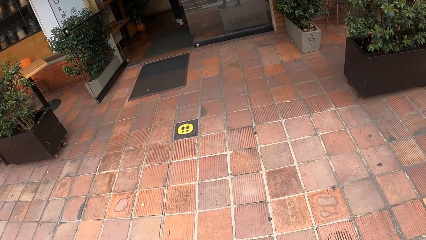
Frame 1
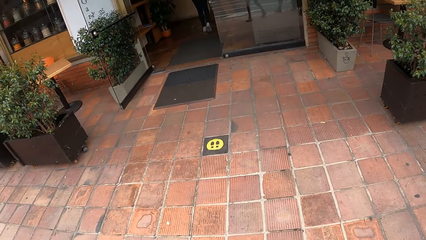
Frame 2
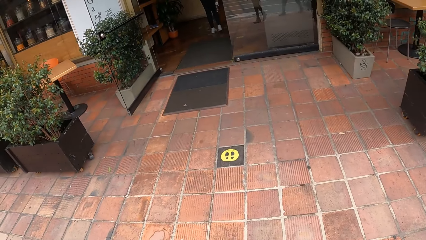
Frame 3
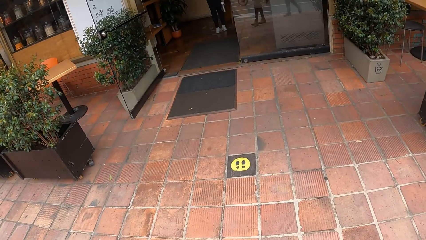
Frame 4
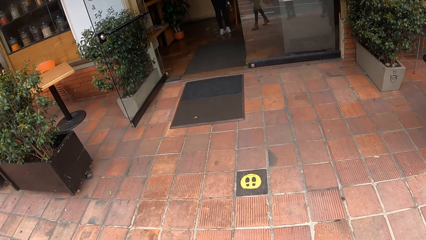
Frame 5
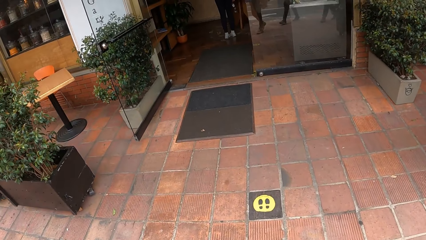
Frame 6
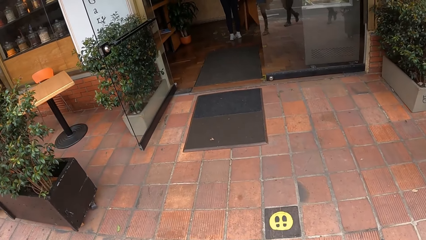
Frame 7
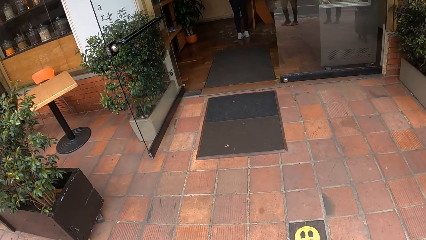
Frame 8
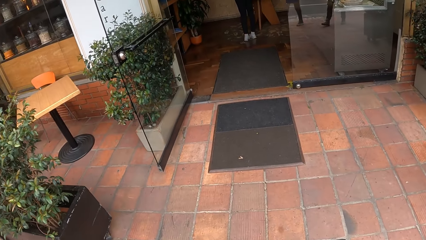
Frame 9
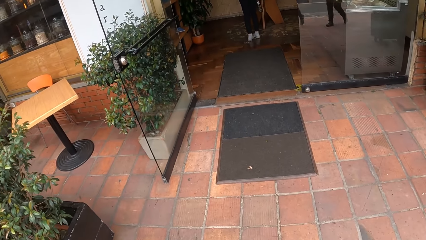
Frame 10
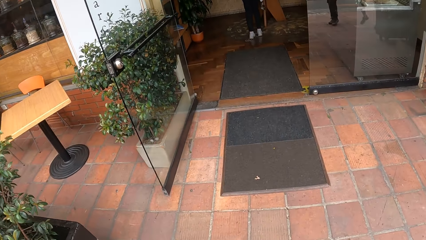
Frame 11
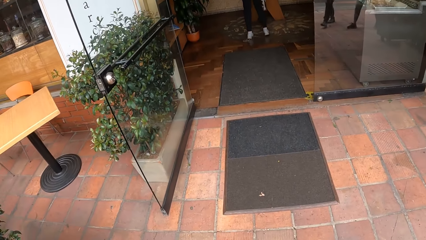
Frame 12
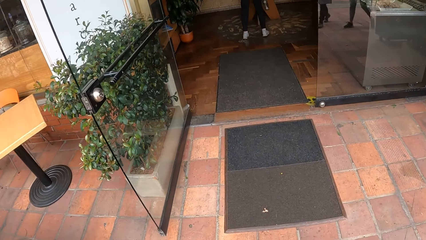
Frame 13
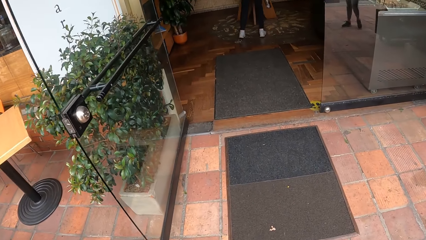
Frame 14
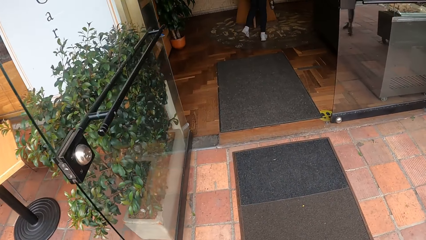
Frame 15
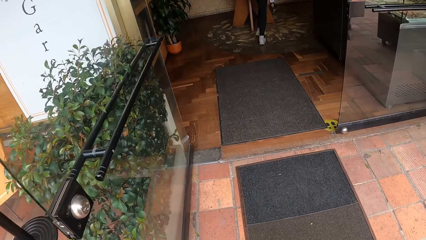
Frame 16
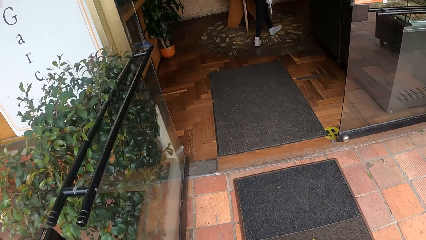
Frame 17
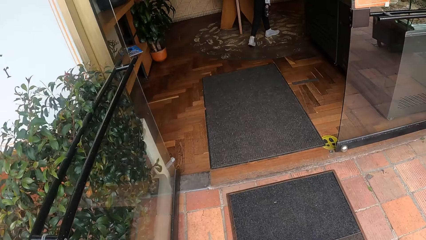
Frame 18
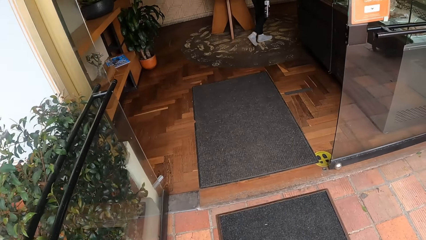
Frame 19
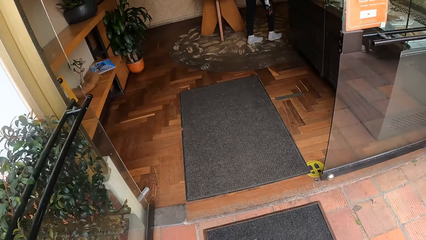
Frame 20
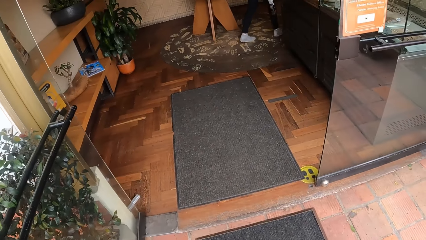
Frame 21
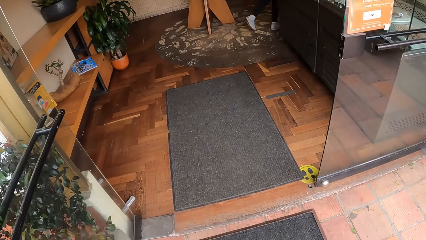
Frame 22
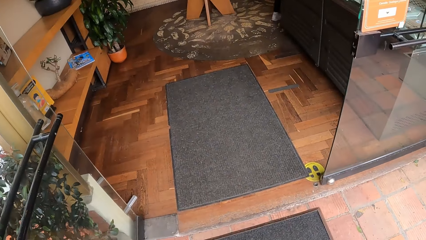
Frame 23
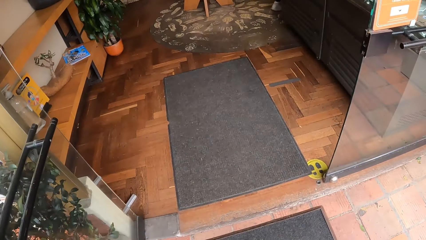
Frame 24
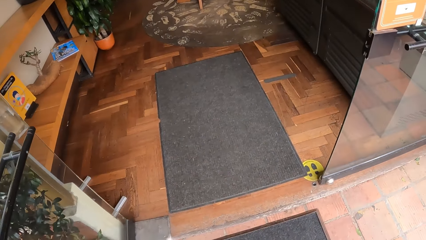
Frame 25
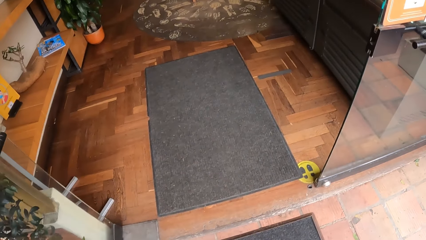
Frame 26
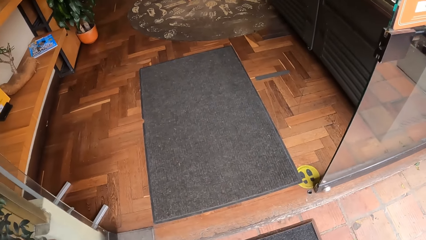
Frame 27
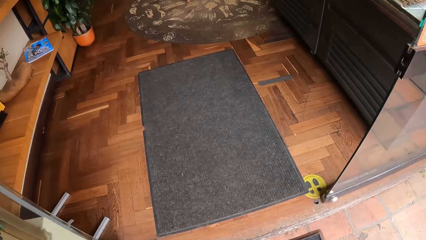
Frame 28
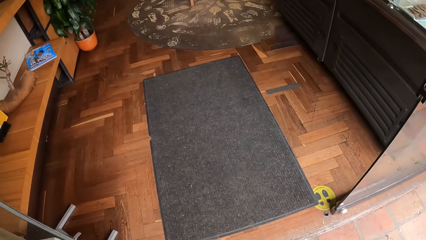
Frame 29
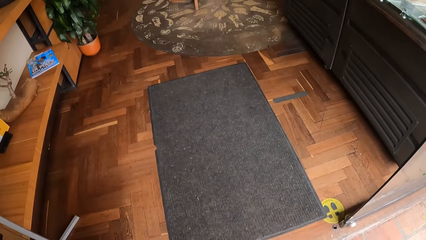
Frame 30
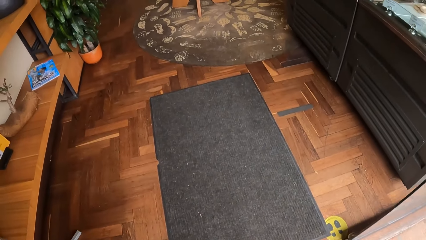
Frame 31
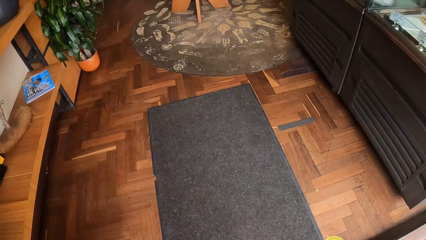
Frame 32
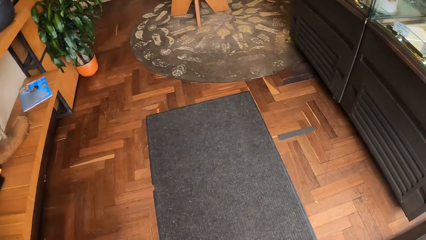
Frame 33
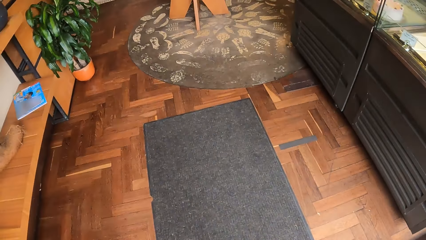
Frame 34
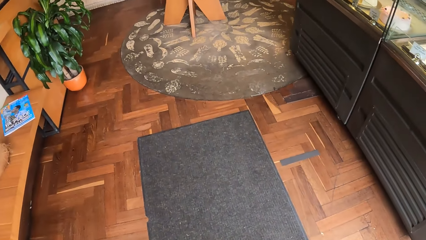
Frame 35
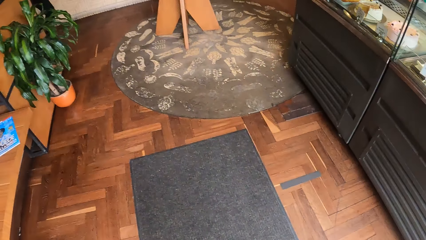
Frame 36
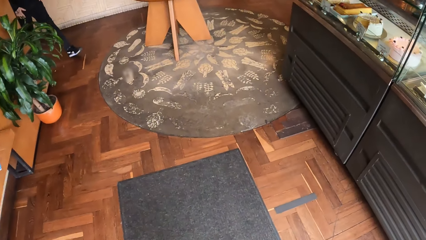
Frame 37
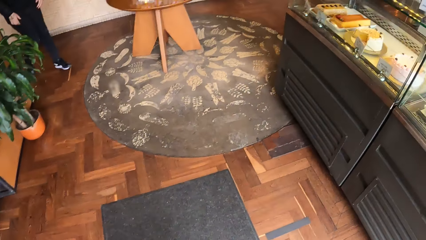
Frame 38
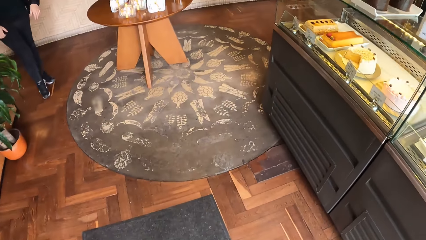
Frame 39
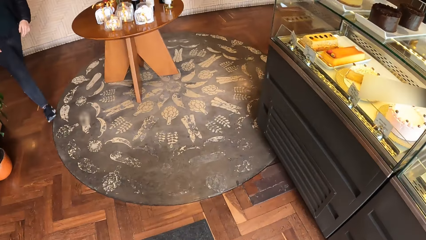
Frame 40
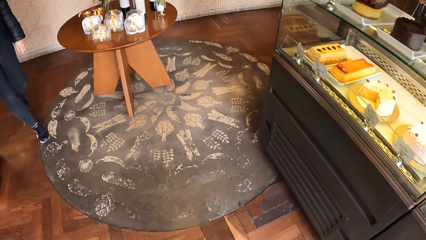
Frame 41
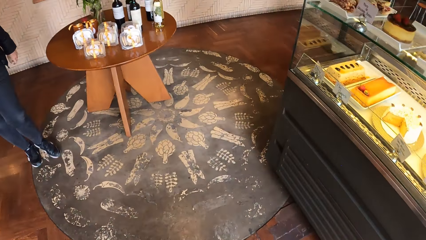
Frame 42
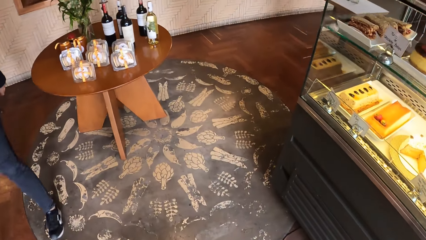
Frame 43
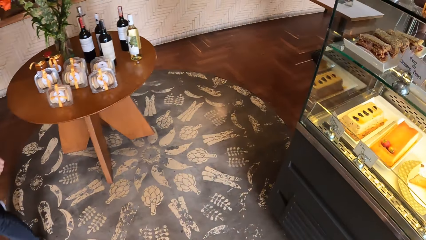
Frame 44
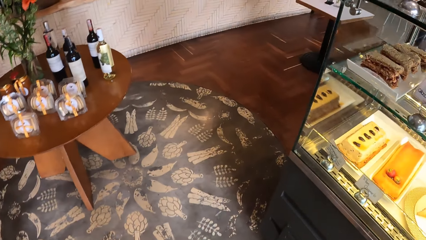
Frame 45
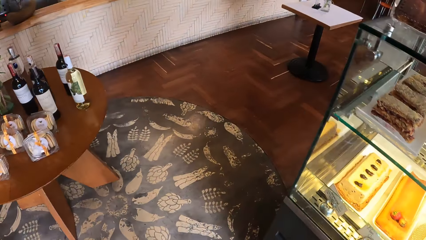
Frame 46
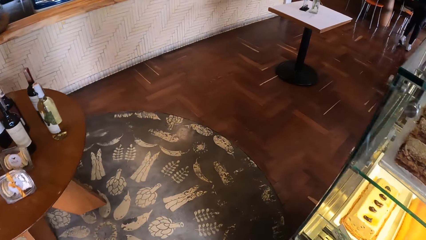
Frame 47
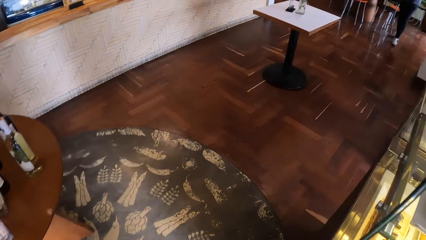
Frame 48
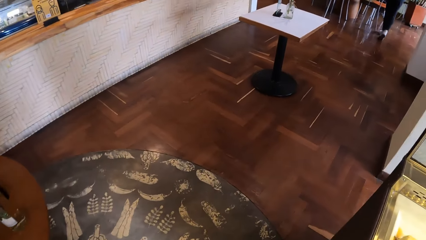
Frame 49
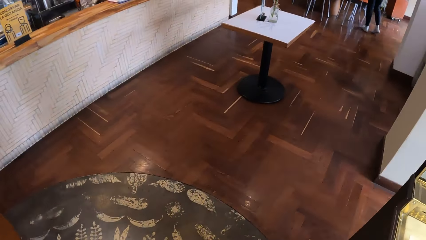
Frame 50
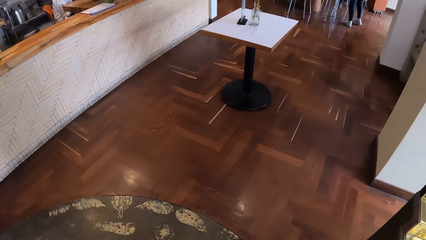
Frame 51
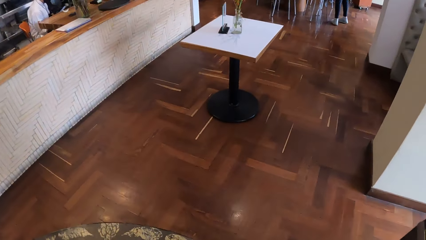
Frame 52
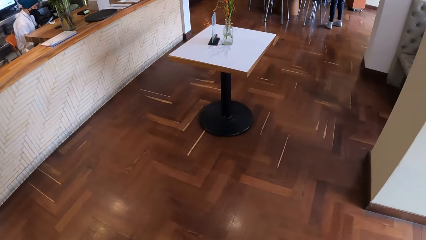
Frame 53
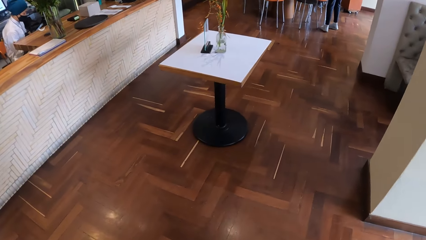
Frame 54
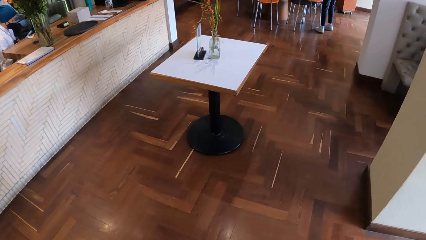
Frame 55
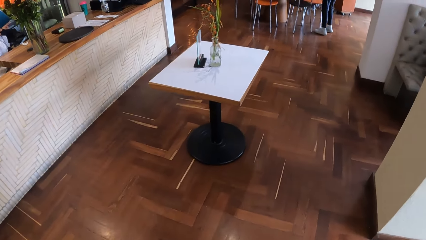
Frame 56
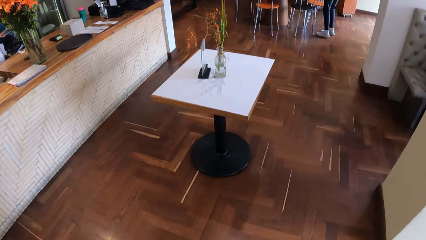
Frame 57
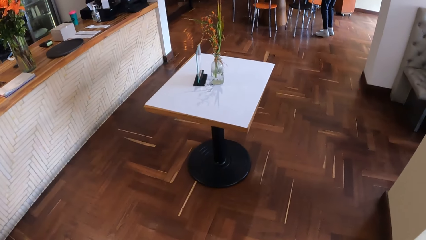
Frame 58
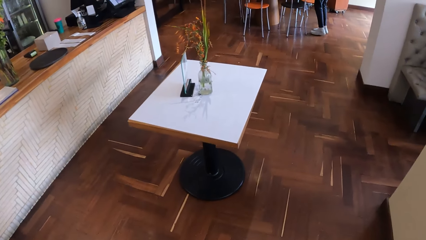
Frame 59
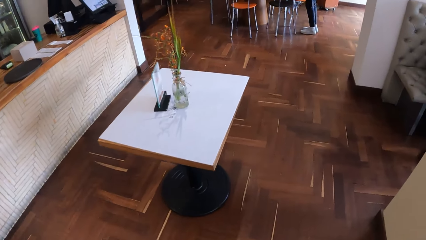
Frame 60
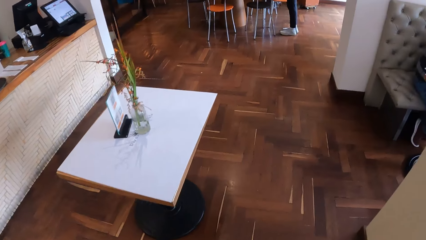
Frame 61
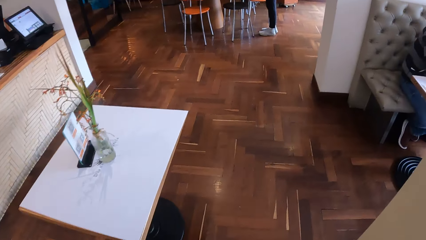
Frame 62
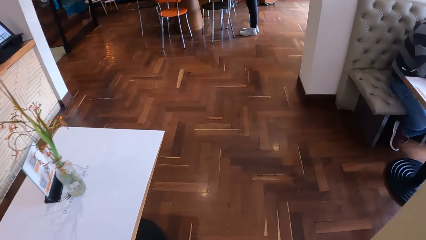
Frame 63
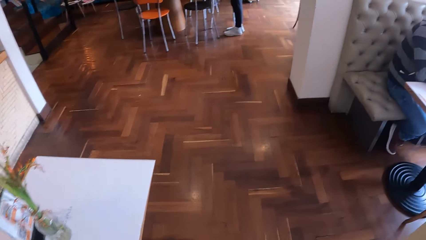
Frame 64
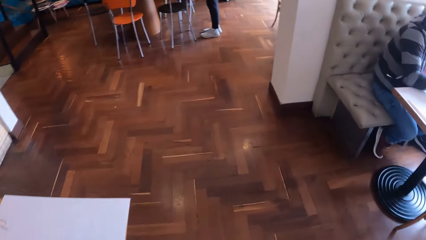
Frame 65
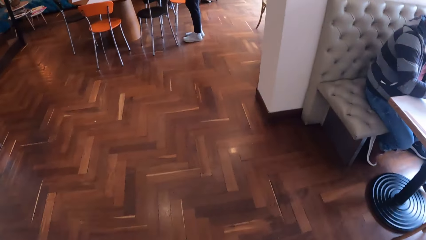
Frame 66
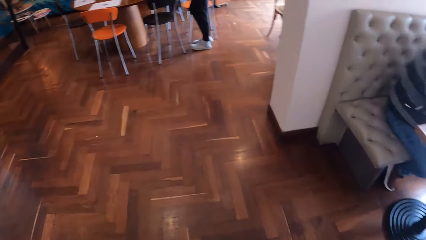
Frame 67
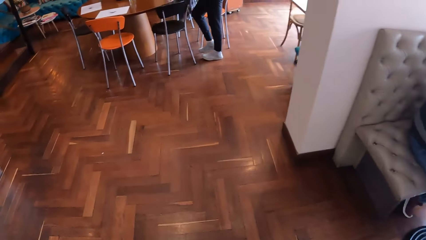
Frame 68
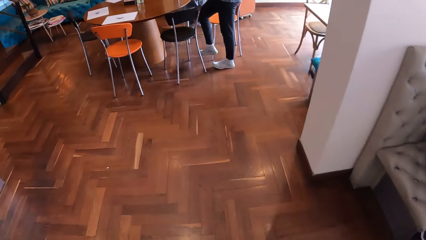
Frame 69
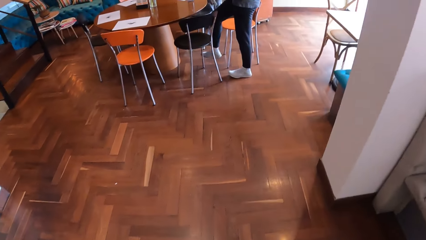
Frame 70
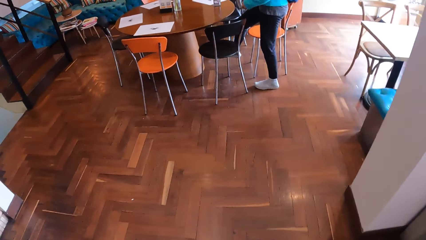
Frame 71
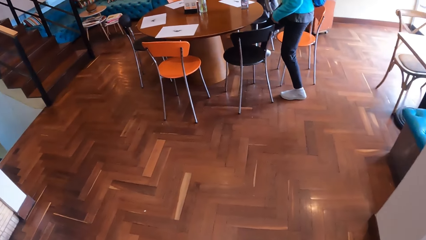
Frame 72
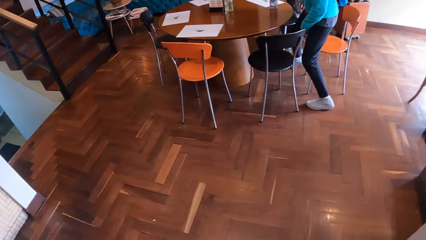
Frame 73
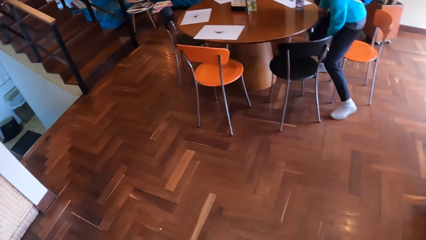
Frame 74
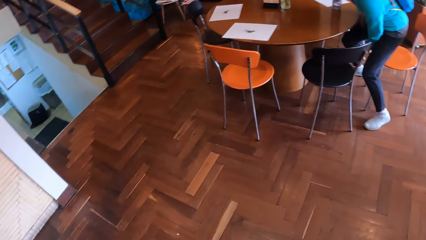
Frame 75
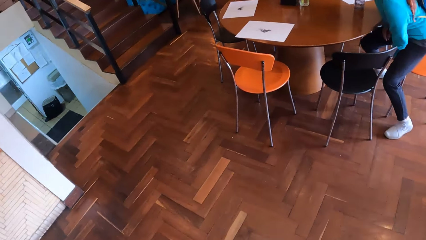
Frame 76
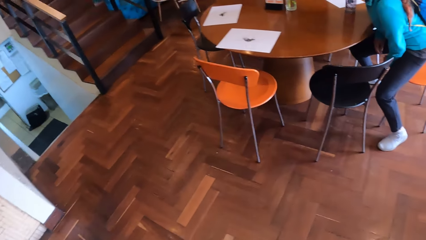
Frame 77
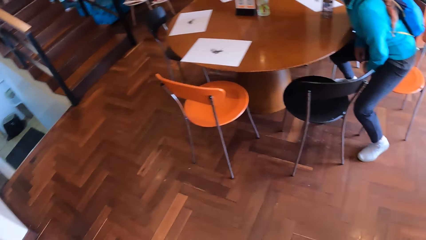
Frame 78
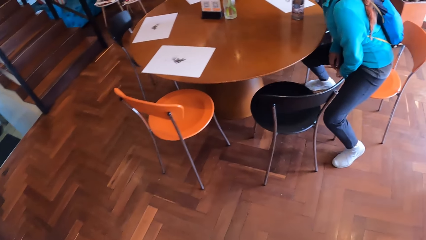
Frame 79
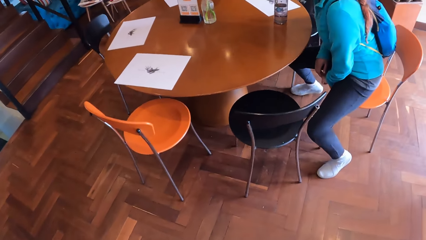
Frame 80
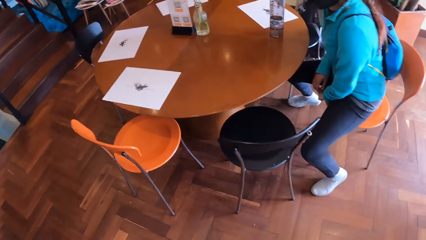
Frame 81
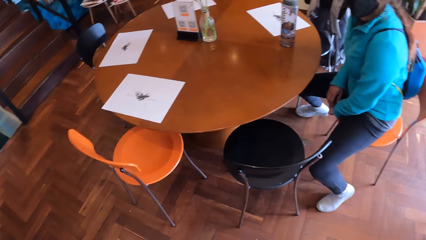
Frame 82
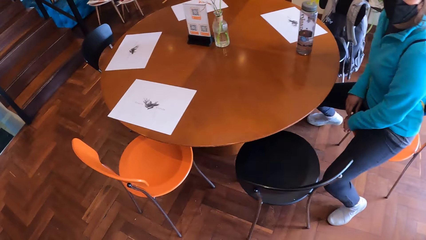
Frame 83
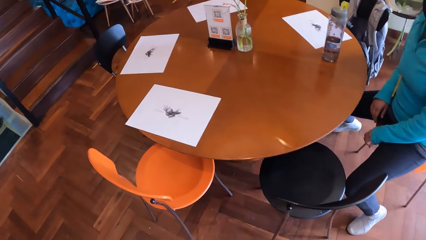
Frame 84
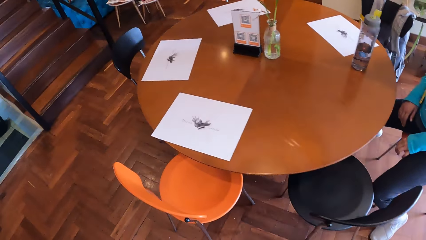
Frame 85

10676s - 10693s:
The camera wearer walks towards the room.
